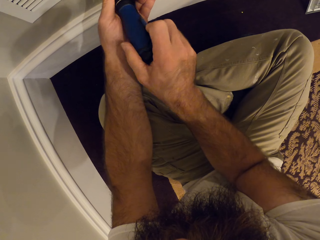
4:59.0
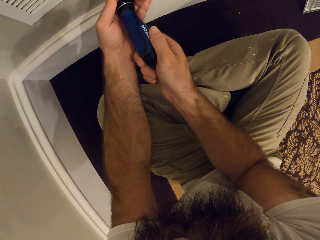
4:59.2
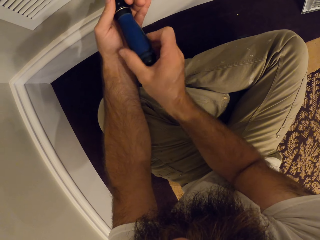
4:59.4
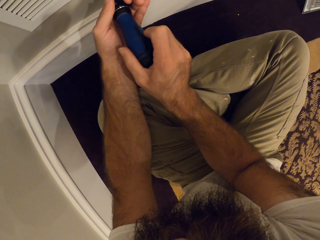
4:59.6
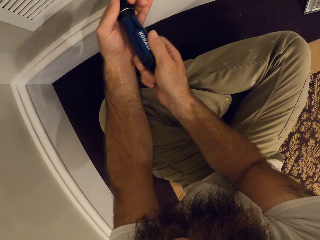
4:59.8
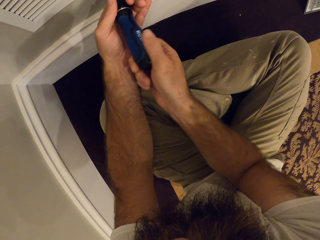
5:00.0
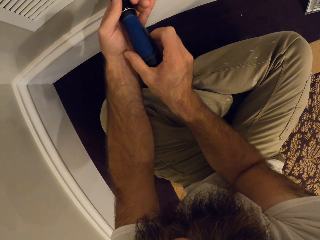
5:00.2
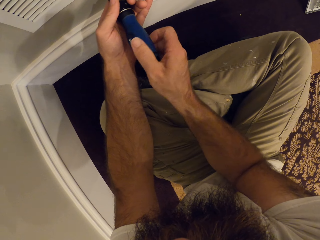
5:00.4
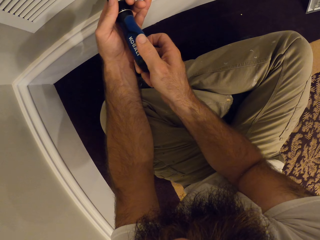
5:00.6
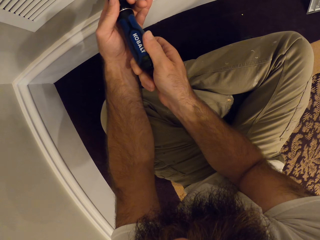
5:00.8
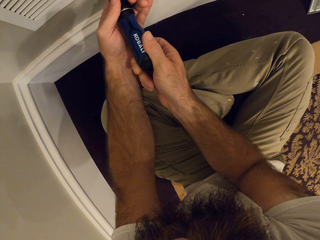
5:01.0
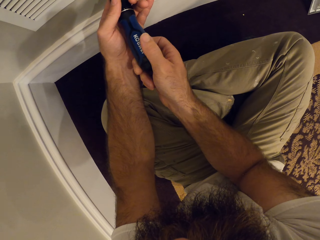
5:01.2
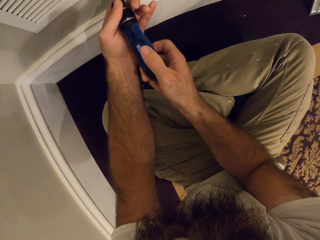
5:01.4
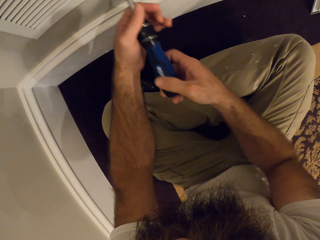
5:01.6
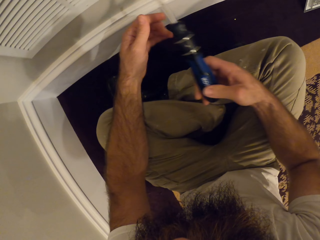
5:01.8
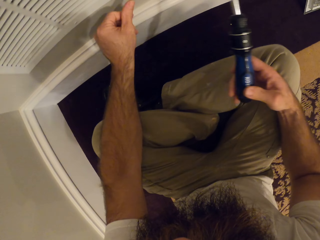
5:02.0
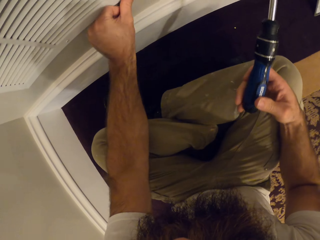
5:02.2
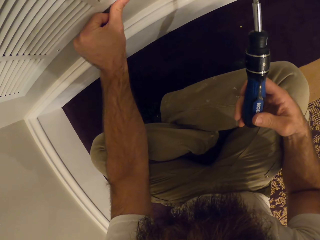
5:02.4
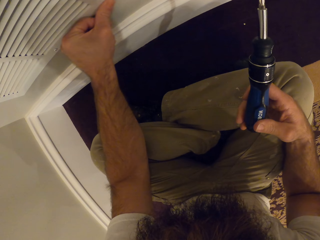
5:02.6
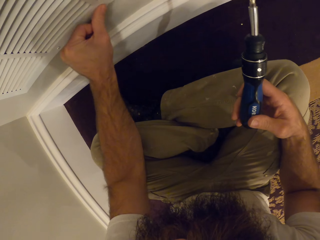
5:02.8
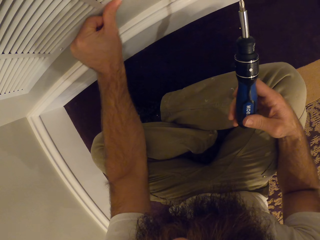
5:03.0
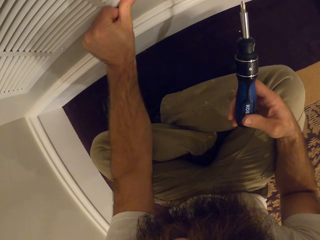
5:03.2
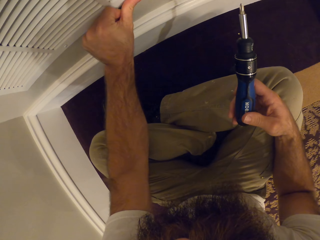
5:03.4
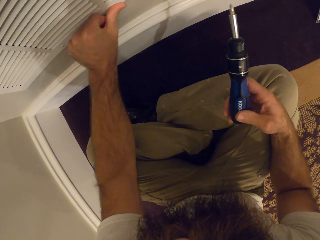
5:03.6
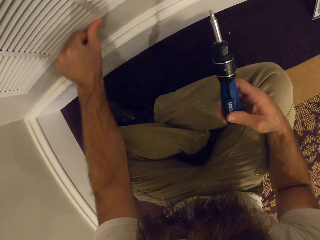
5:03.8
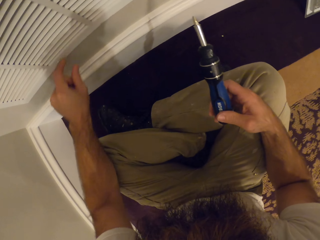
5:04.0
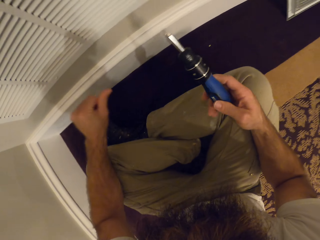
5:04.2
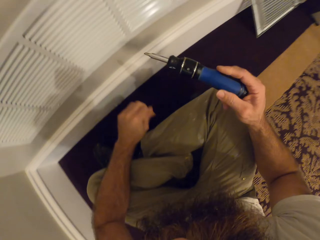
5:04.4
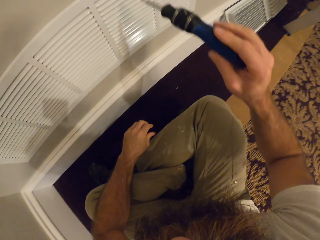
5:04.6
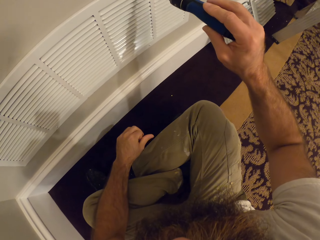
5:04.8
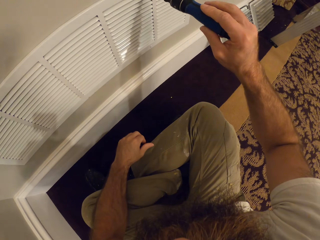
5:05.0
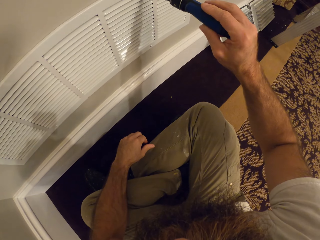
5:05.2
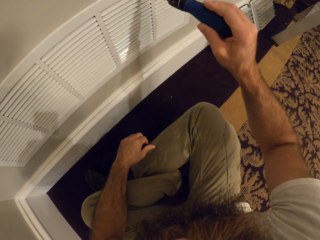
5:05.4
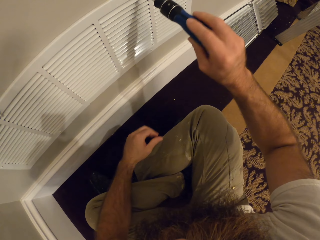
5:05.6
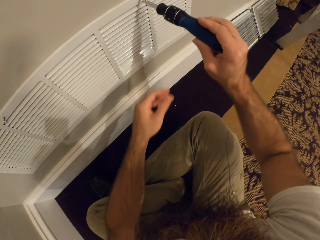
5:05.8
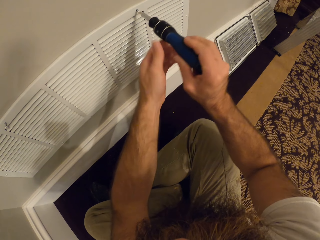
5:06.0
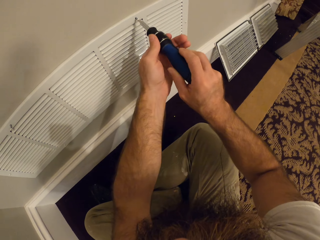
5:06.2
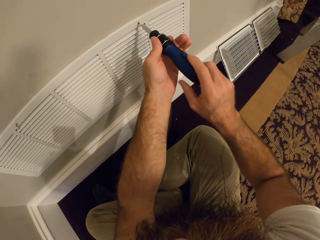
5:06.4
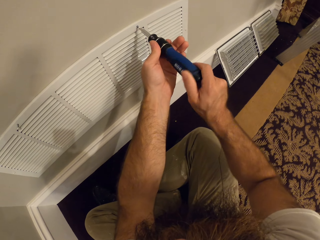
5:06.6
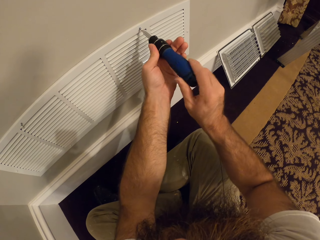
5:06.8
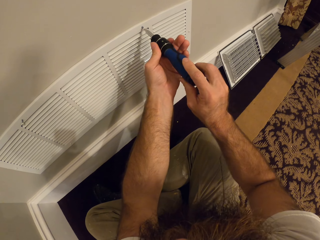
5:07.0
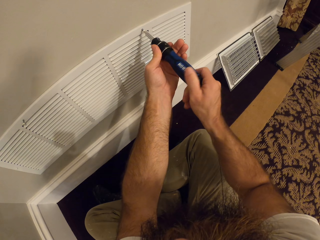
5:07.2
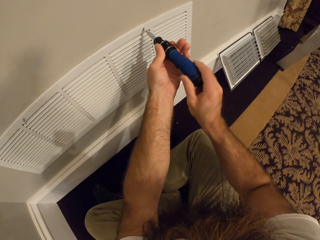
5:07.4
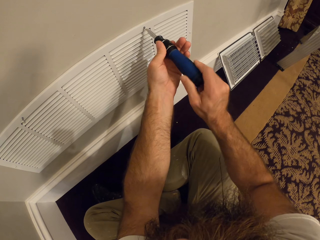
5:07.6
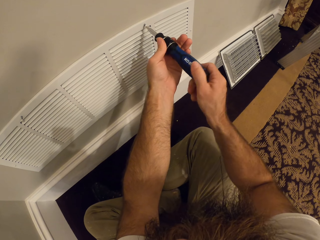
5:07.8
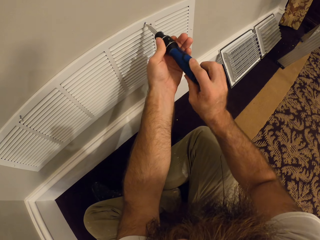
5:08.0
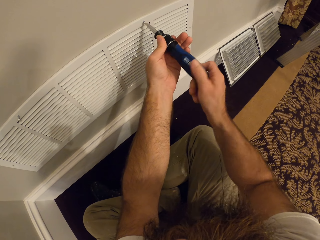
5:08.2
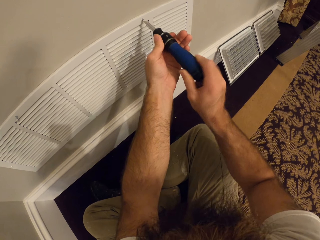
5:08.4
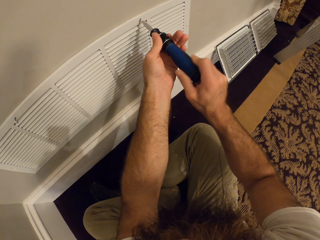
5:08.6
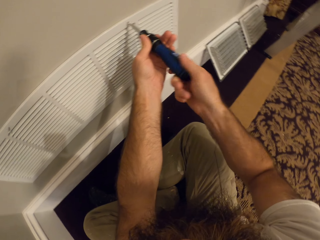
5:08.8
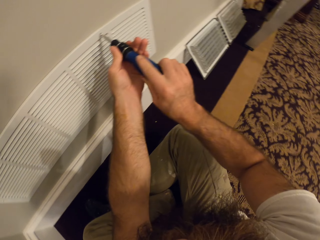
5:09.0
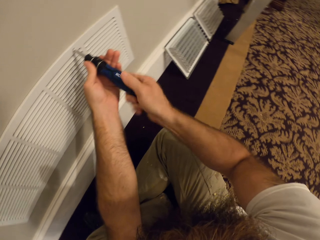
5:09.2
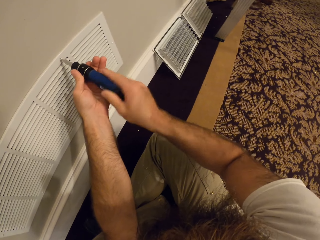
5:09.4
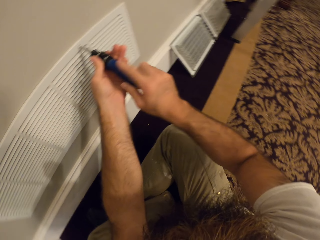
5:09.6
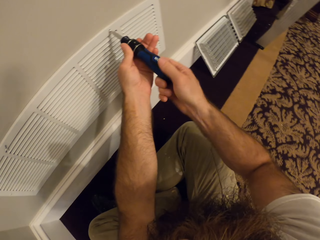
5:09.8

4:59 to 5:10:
The camera wearer rubs on the ventilator with his thumb. He touches the air vent cover with his left hand. He inserts the screw into the air vent cover with the screwdriver in both hands.

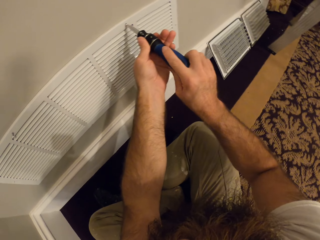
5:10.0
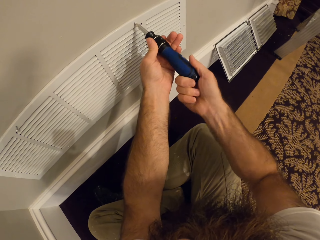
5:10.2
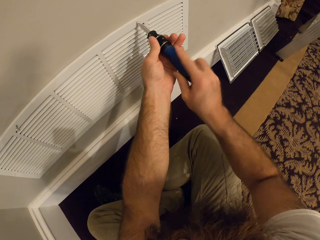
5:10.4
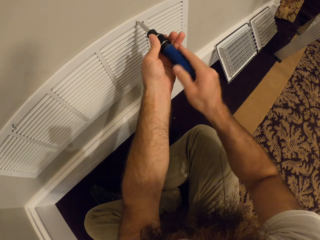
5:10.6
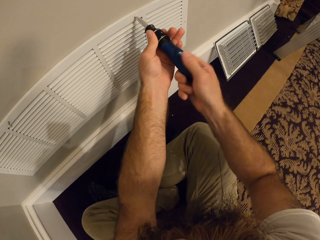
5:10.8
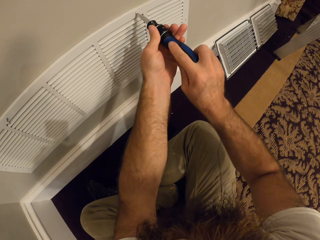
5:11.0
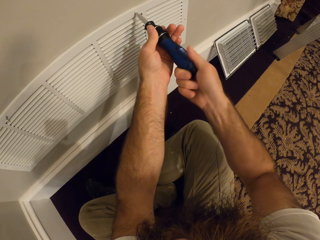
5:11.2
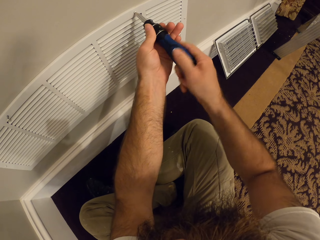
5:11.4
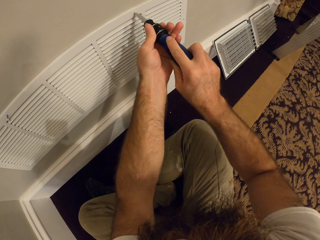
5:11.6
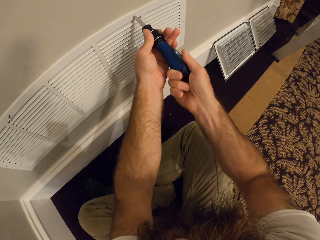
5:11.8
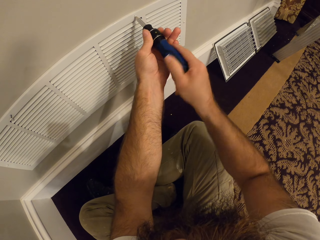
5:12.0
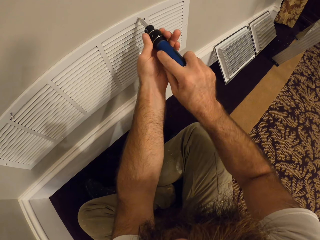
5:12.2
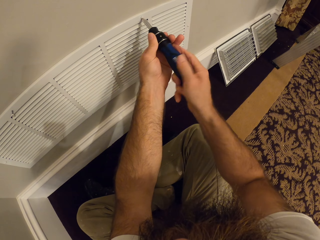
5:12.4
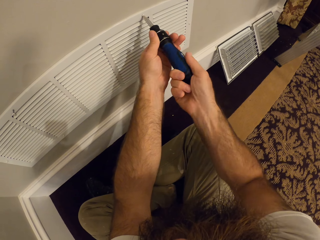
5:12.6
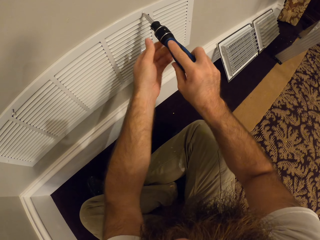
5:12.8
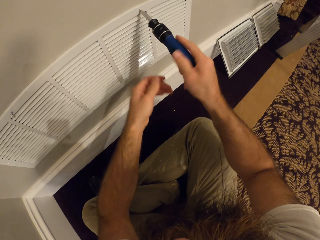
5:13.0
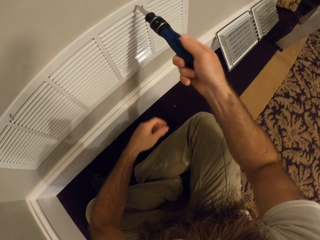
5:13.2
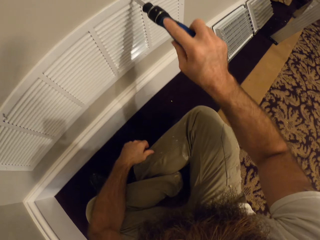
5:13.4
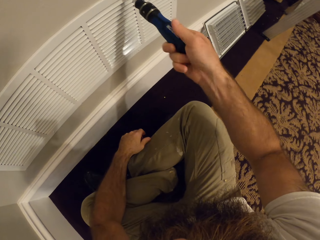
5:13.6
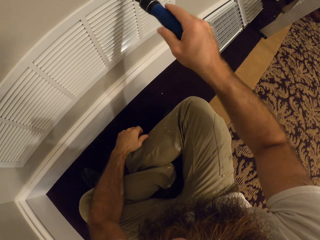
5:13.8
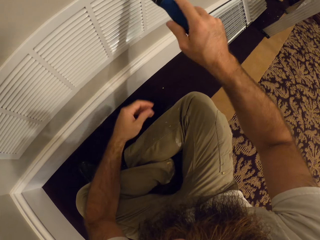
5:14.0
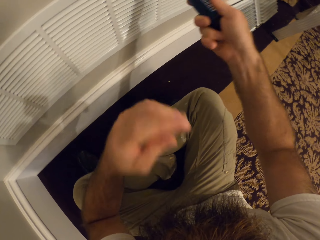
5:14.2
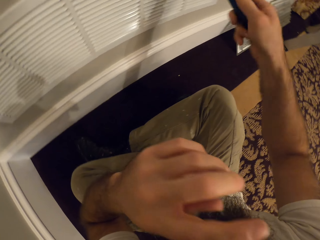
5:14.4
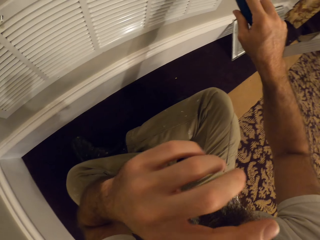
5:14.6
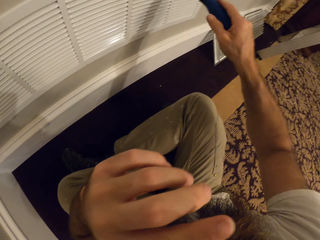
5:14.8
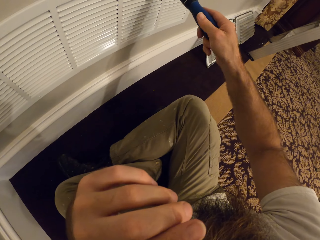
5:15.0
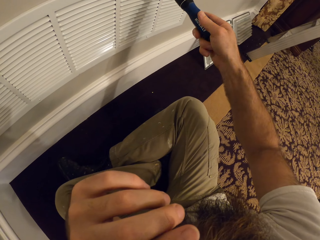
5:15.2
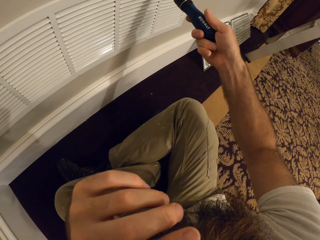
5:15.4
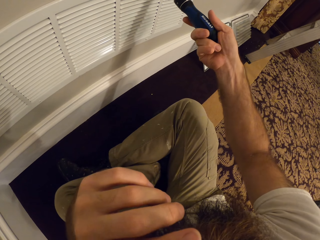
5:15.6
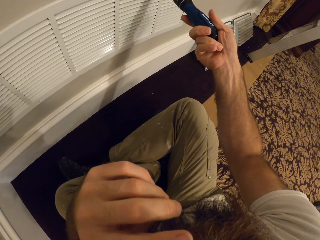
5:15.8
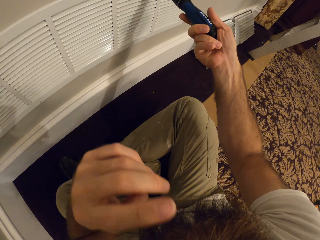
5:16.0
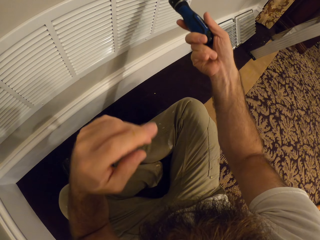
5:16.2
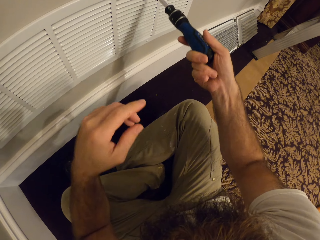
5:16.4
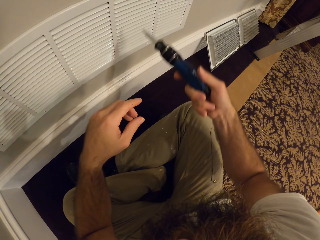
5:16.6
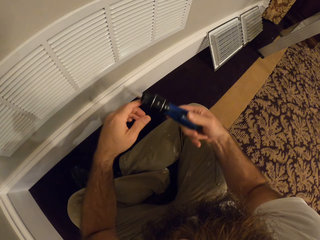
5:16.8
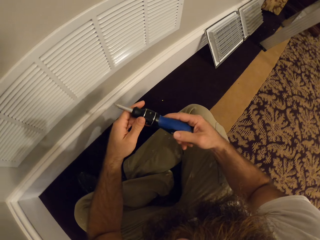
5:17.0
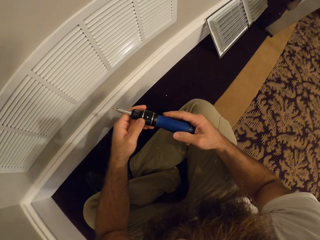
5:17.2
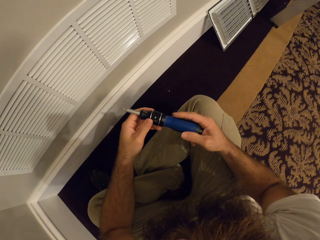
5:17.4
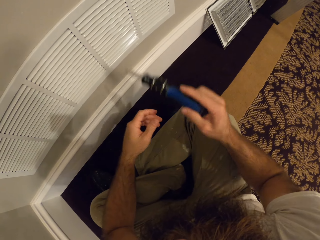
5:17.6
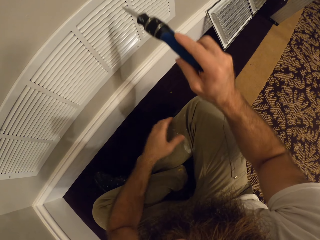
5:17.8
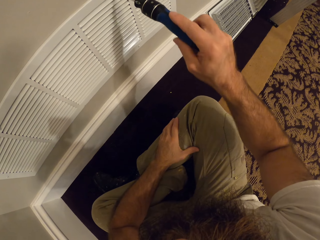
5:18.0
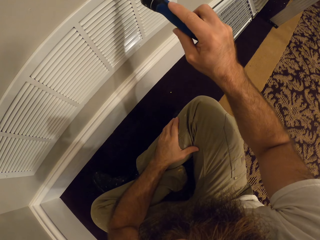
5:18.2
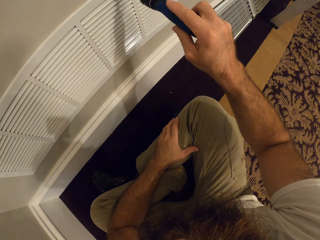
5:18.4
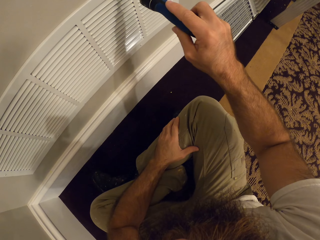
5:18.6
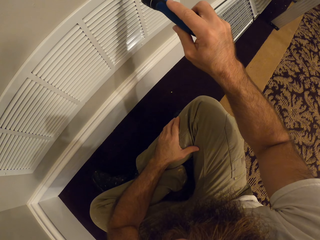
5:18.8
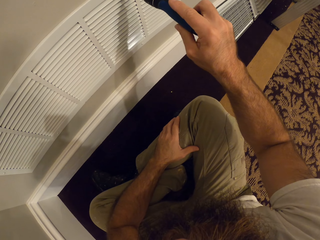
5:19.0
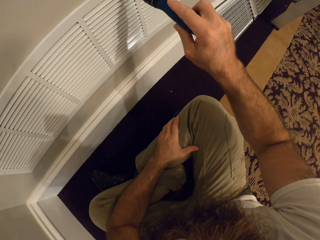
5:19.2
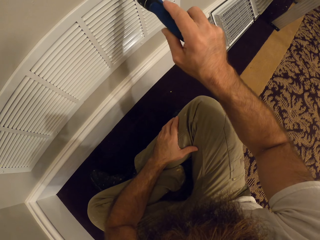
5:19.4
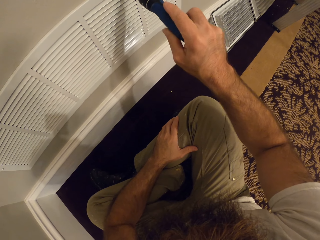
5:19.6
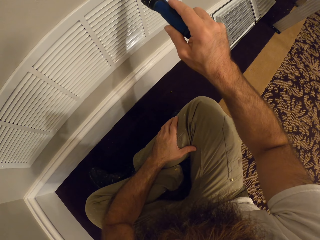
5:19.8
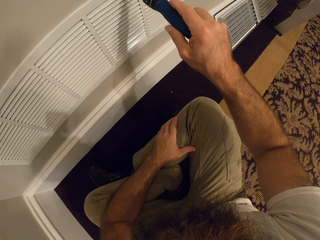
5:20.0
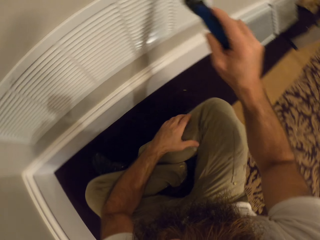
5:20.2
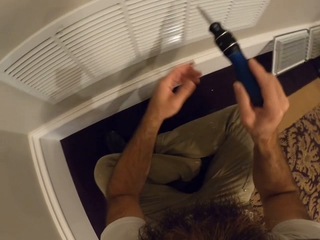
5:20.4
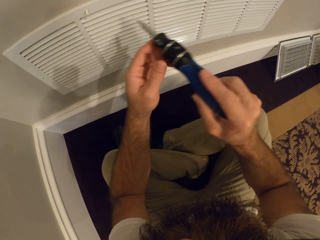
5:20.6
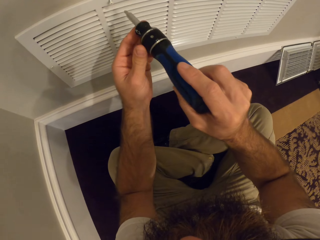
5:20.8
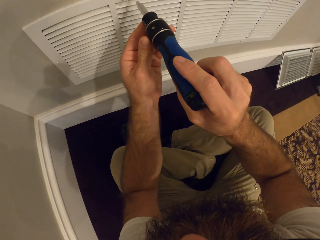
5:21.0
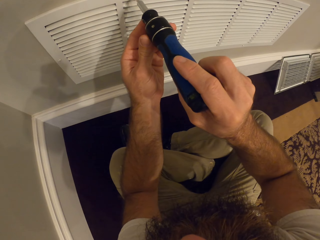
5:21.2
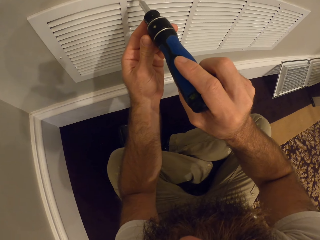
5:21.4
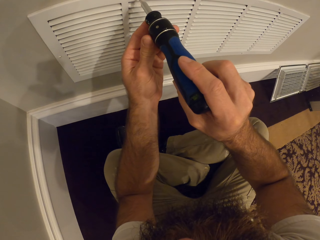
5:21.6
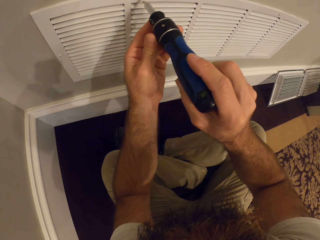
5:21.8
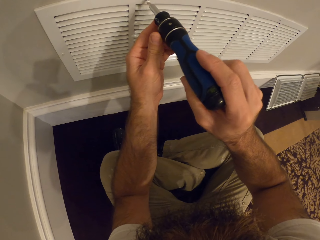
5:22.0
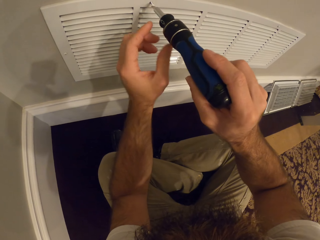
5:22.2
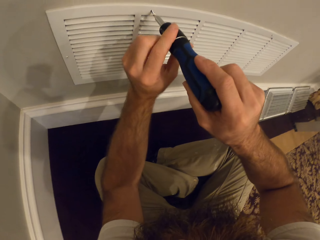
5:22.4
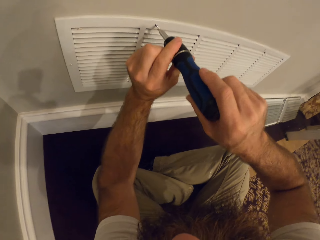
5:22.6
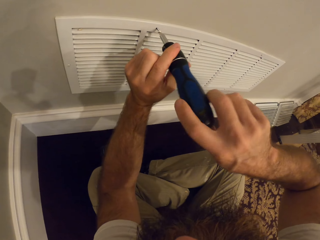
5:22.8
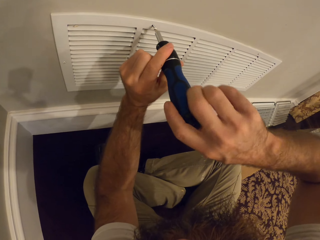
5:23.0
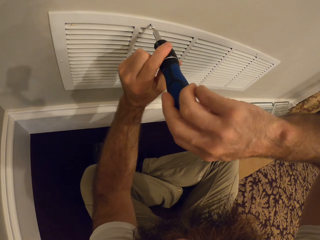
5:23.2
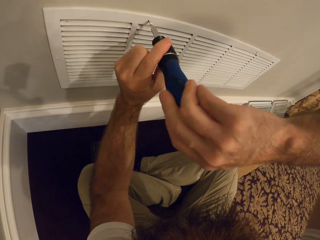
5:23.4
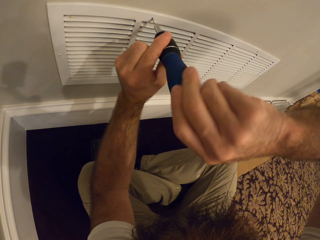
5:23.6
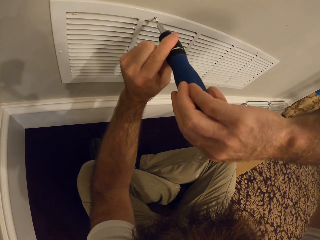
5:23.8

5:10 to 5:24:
The camera wearer drops his left hand from the screwdriver. He inserts the screw into the air vent cover with the screwdriver in his right hand. He touches his face with his left hand. He holds the screwdriver with both hands. He inserts the screw into the air vent cover with the screwdriver in his right hand. He inserts the screw into the air vent cover with the screwdriver in both hands.
